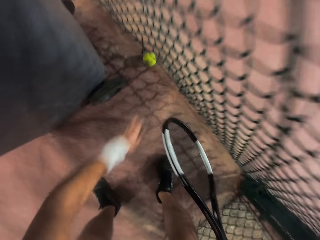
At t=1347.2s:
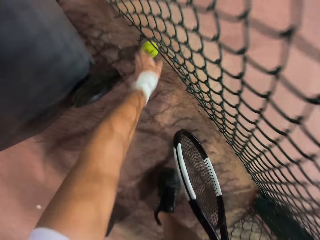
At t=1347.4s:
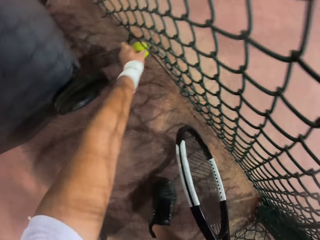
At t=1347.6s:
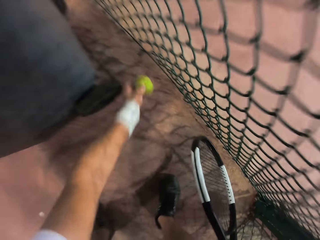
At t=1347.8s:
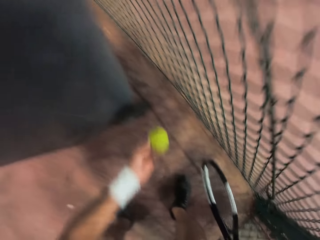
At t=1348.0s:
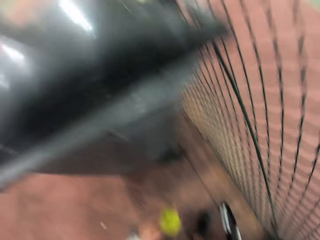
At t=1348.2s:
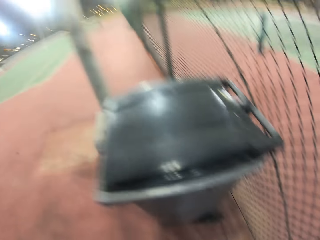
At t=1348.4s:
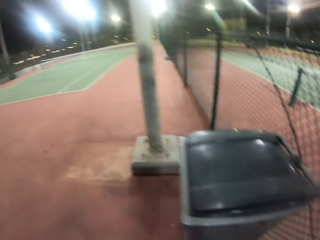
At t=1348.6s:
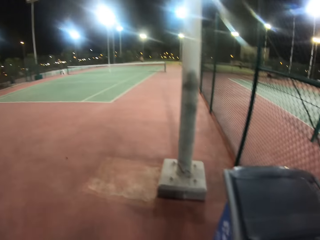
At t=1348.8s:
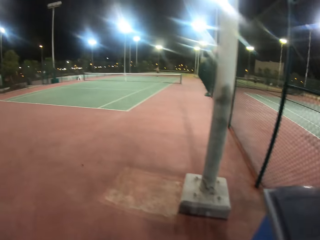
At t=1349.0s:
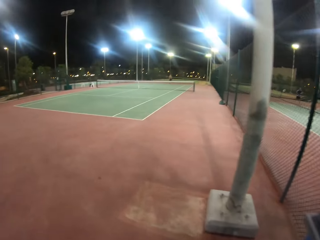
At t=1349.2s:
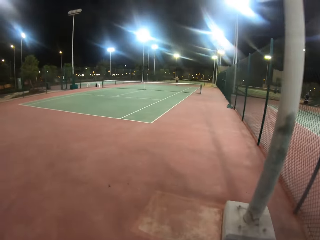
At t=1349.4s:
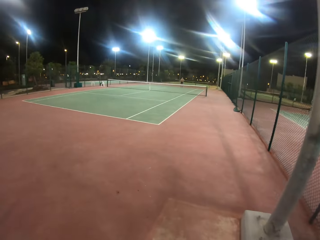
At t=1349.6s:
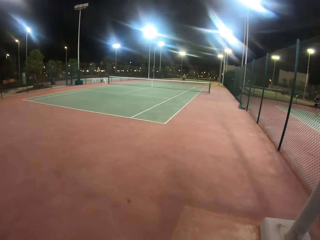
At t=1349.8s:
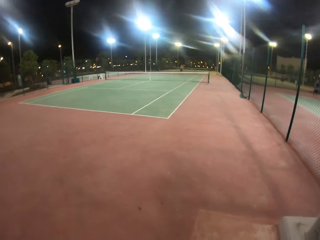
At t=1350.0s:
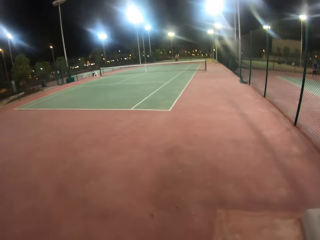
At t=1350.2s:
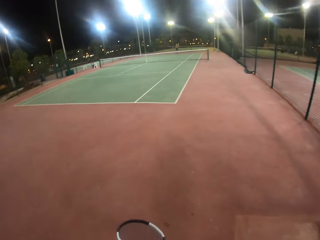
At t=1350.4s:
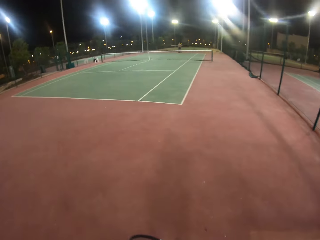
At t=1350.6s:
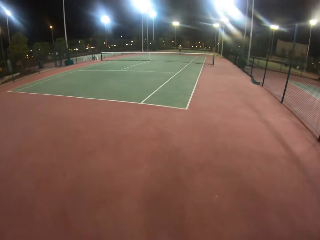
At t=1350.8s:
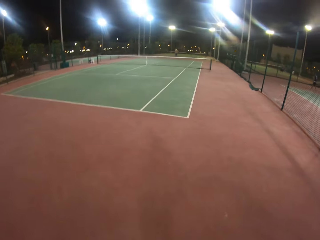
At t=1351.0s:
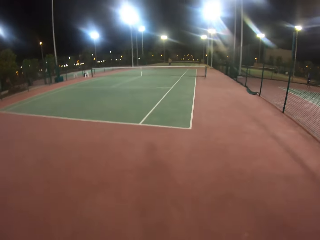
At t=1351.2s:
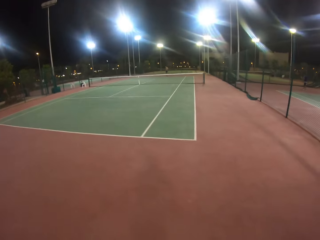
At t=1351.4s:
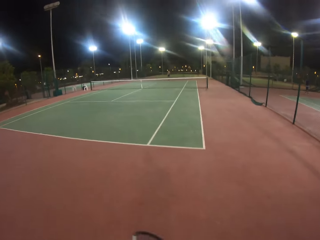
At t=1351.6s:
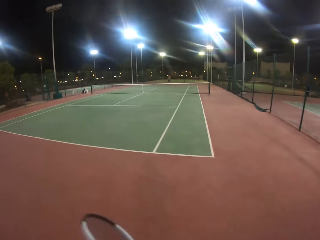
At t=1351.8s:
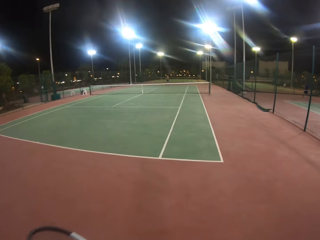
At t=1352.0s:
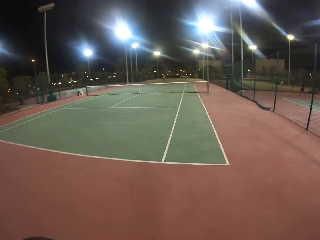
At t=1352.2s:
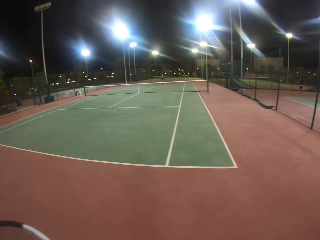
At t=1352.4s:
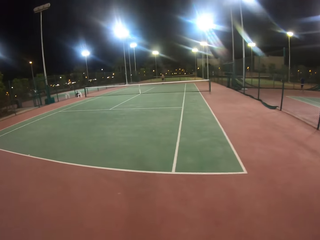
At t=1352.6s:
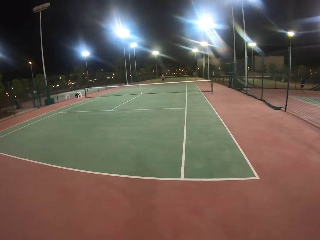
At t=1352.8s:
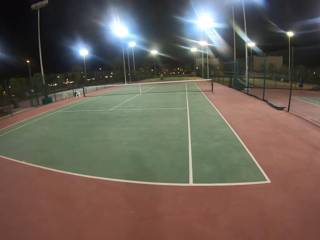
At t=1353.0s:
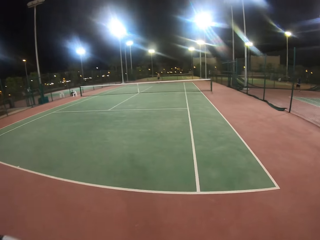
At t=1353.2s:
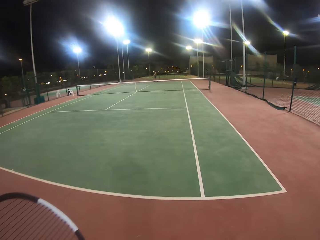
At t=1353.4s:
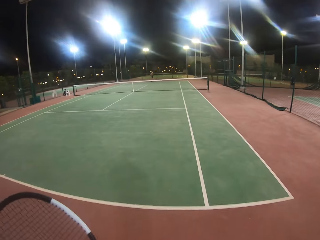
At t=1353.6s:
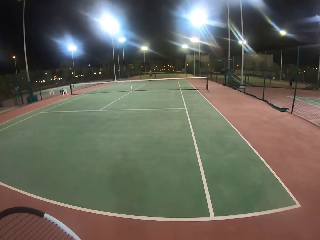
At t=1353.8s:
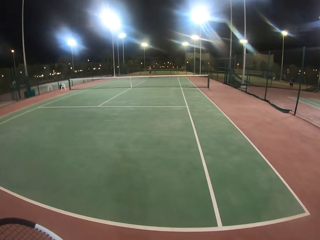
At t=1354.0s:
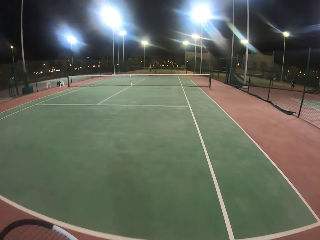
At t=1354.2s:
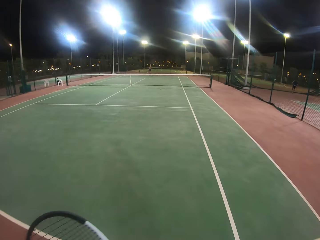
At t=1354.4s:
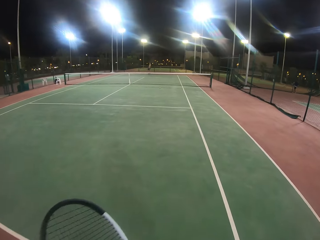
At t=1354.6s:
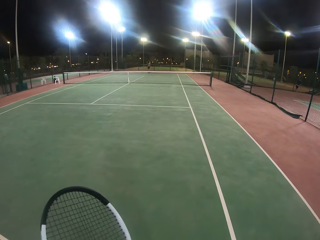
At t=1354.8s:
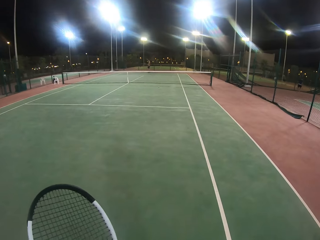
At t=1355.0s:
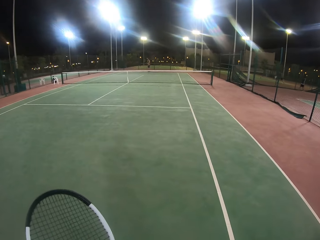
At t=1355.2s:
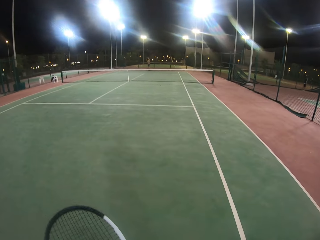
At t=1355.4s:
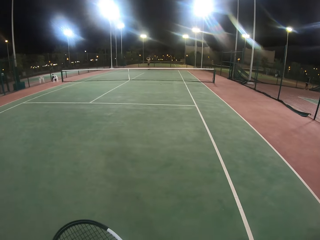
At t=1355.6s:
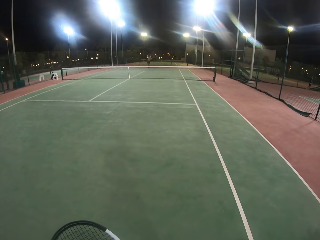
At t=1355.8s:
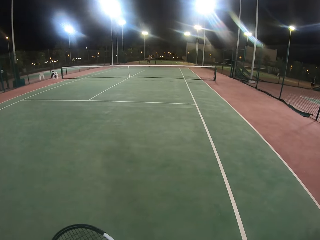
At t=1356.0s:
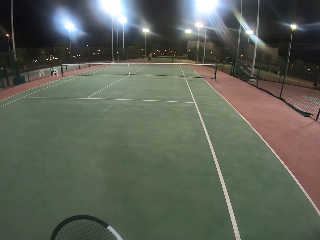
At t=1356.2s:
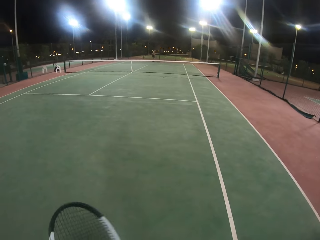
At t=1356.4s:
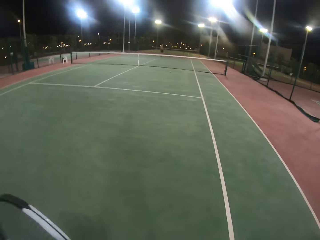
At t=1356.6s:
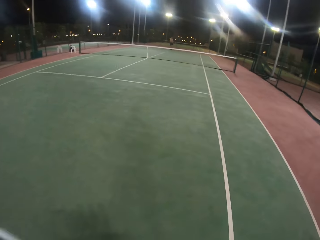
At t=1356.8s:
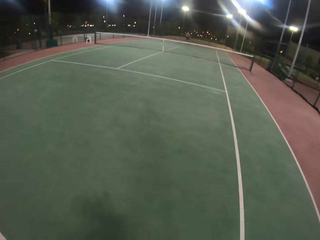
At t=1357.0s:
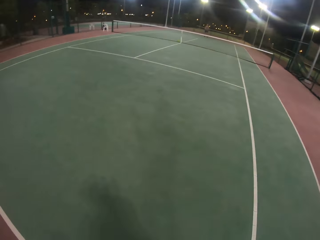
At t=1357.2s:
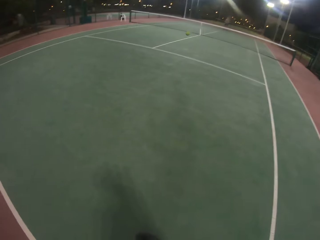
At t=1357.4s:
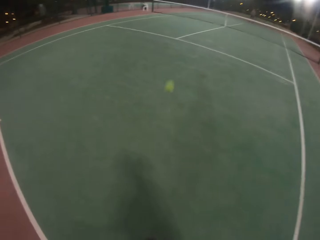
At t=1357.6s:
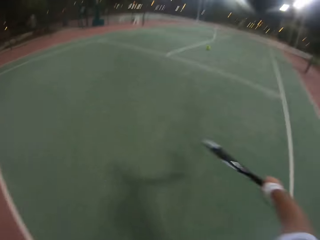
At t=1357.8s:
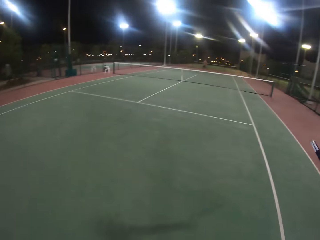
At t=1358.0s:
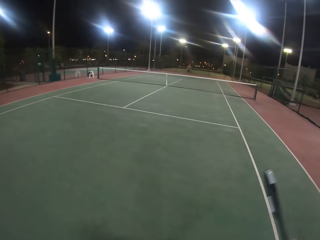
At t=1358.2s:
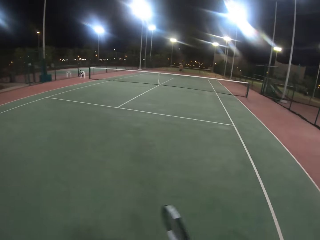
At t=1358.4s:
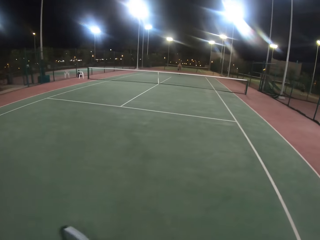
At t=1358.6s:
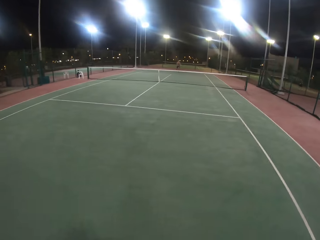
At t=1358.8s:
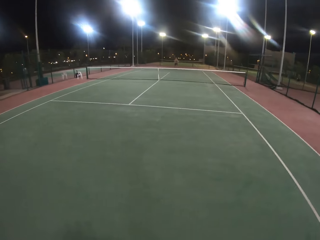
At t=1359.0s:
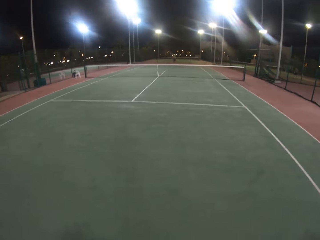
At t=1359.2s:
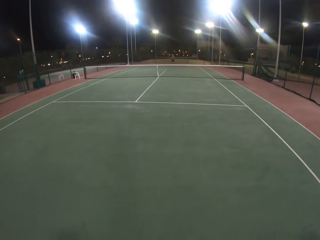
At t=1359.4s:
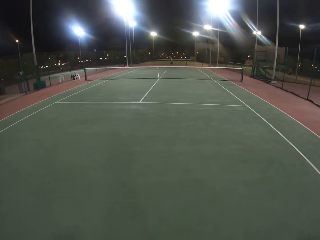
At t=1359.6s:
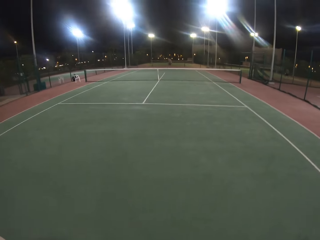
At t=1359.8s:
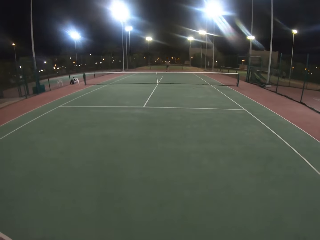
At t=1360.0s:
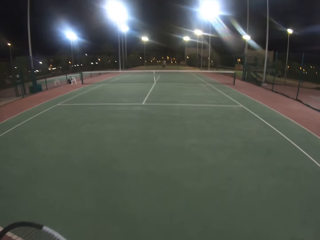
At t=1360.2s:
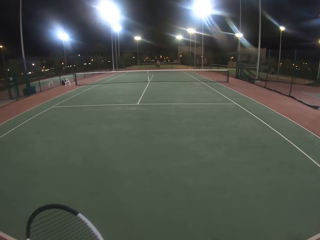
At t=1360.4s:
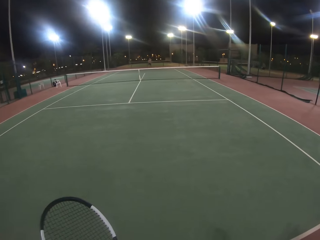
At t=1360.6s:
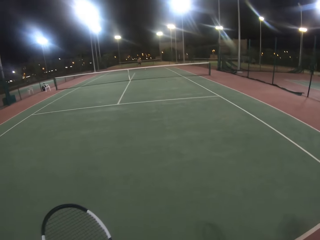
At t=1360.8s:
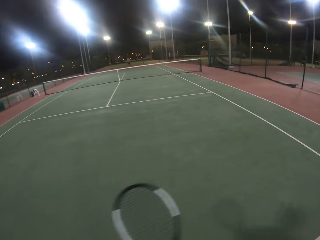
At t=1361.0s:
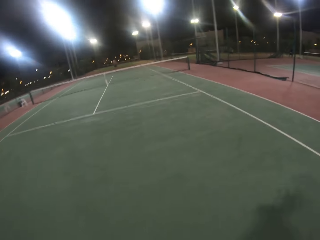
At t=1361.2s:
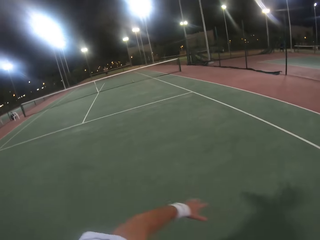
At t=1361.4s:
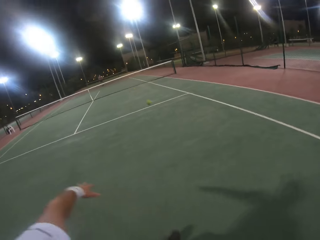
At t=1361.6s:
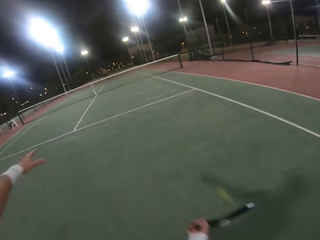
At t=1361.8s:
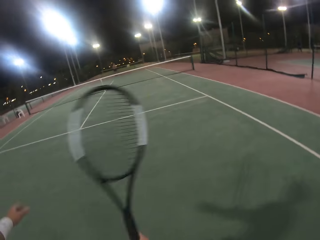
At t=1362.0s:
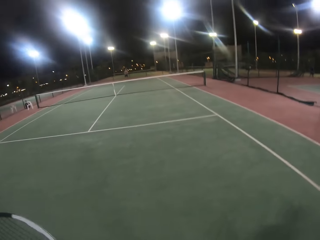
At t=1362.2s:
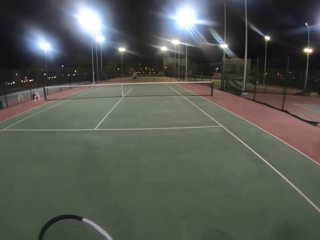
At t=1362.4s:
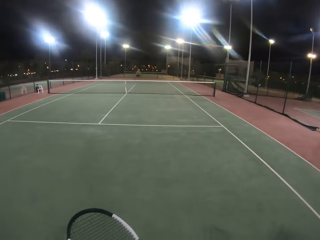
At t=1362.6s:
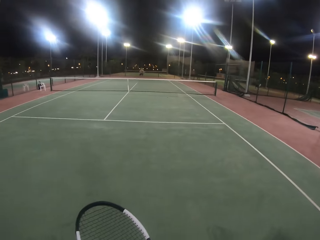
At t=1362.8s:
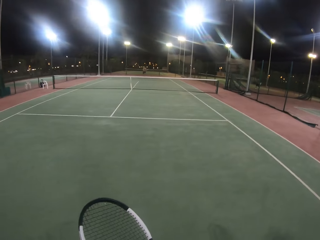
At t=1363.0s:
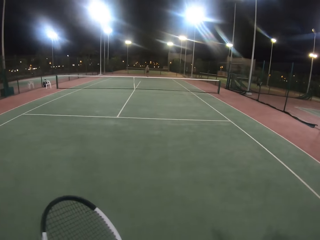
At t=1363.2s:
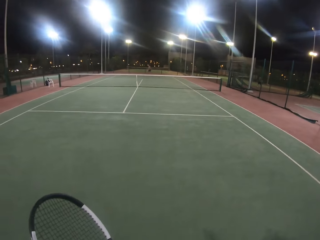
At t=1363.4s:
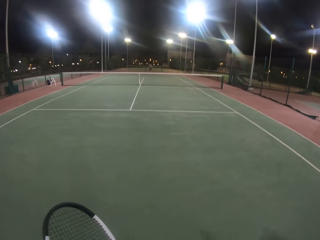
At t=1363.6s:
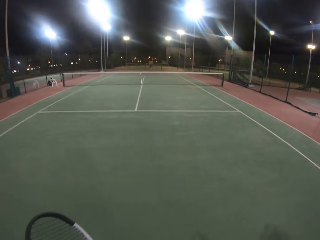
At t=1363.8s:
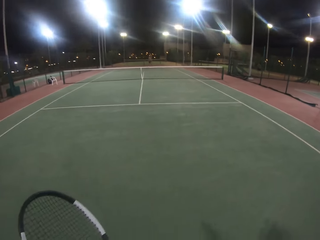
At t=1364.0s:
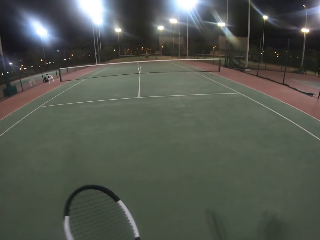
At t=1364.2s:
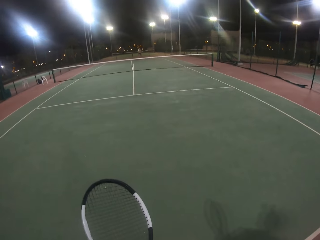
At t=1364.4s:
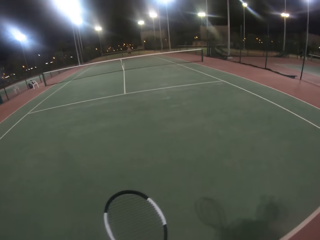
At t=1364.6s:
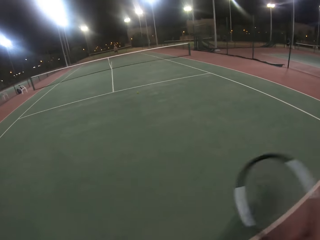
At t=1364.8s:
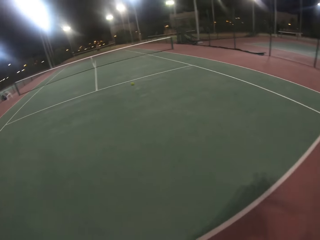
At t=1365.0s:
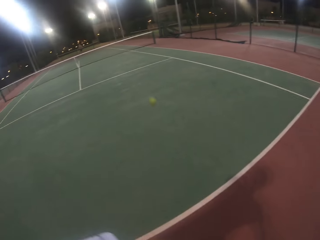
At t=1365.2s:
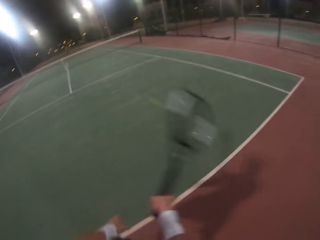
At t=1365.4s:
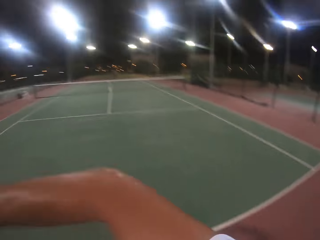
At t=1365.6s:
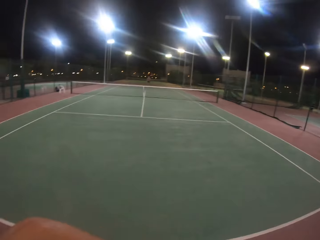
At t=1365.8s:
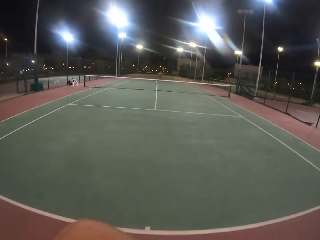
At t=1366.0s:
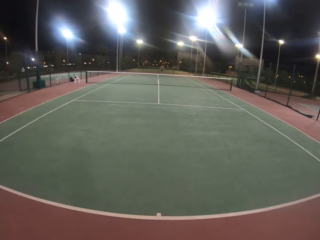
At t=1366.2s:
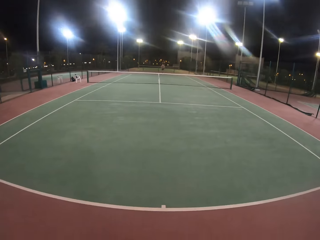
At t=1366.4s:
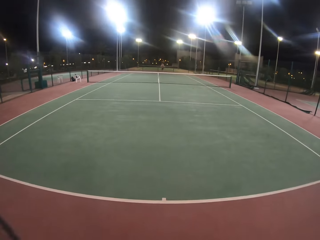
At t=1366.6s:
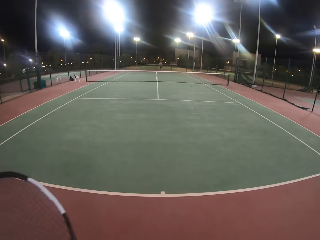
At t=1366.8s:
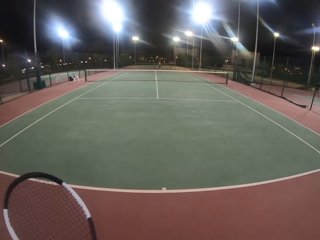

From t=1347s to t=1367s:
The camera wearer walks back in the badminton court. They hit the ball with the badminton racket. A man hits the ball with the badminton racket. The camera wearer hits the ball with the badminton racket. The man hits the ball with the badminton racket. The camera wearer hits the ball with the racket. They hit the ball with the racket again. They move across the court.

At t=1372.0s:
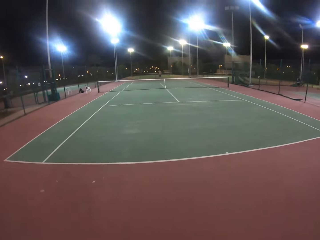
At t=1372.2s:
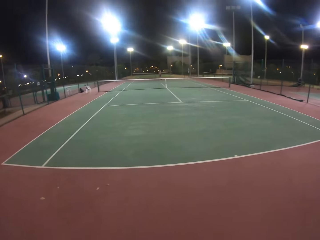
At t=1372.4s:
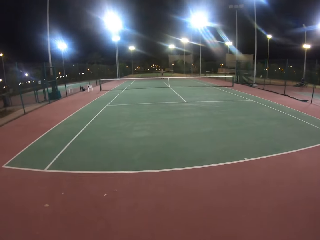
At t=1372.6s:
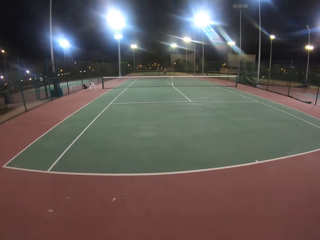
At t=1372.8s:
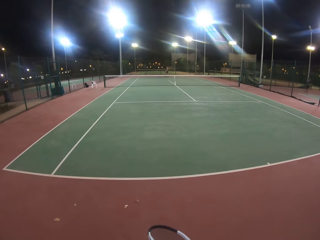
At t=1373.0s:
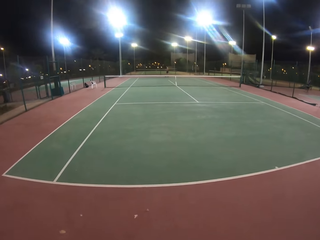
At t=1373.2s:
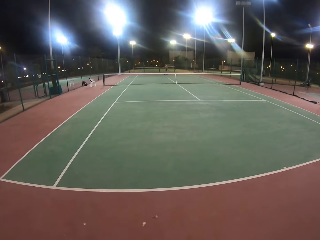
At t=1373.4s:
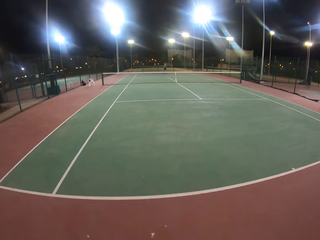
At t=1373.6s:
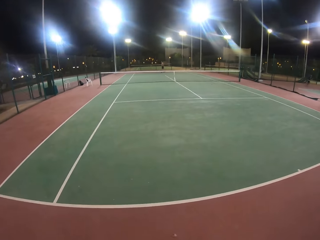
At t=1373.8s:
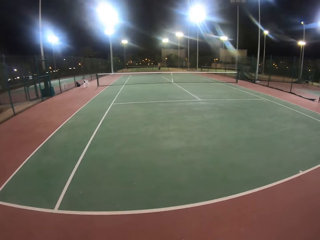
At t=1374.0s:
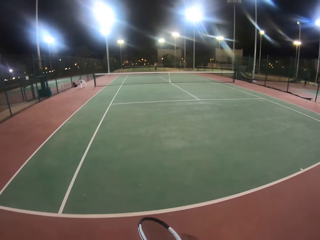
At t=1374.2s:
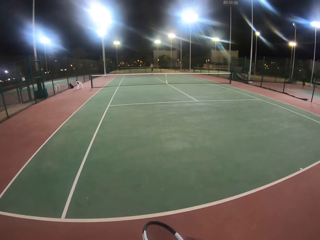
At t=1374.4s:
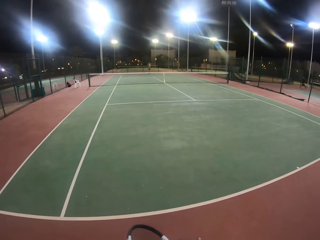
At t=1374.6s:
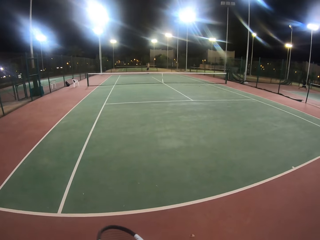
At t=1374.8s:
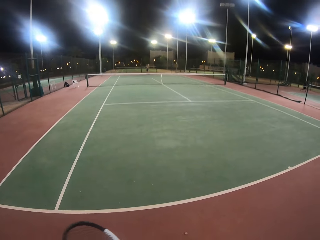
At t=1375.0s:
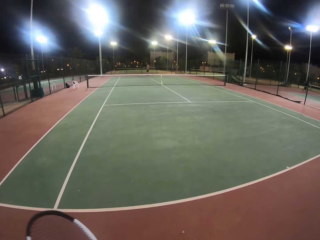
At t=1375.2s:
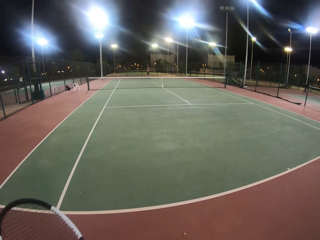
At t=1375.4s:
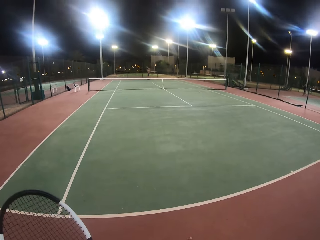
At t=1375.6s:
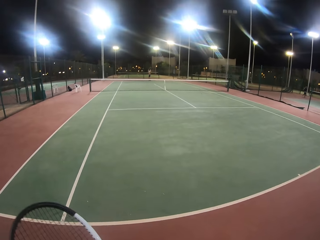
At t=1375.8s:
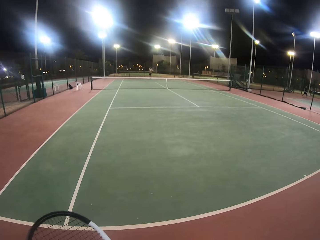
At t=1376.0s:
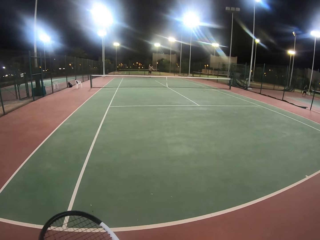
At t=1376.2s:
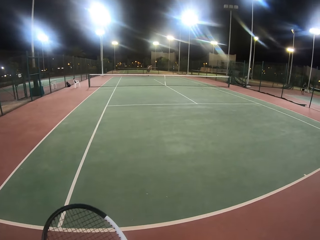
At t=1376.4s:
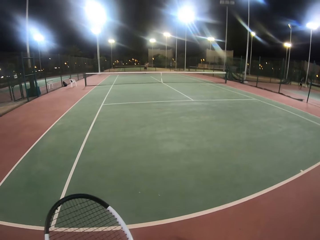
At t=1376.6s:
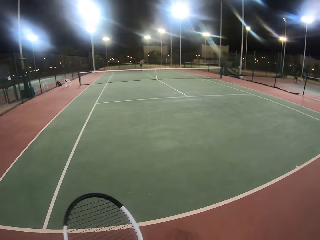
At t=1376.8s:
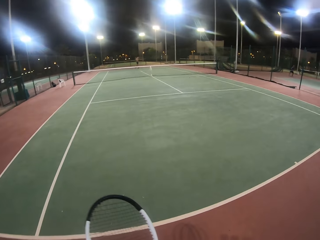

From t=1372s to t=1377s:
The camera wearer walks in the tennis court. They swing the racket with both hands.
